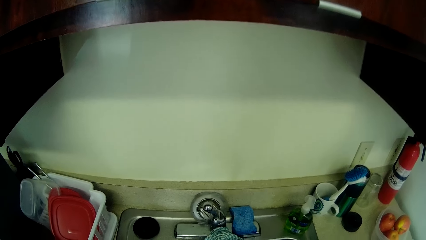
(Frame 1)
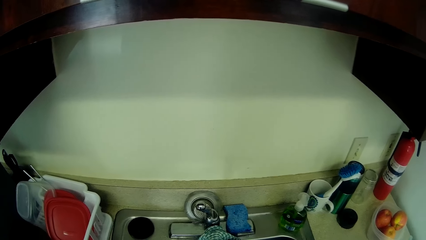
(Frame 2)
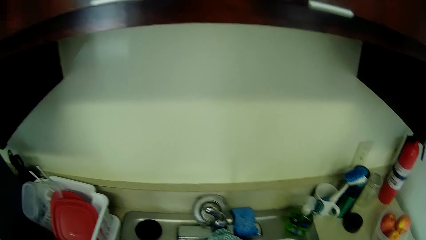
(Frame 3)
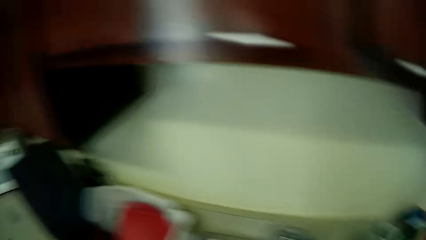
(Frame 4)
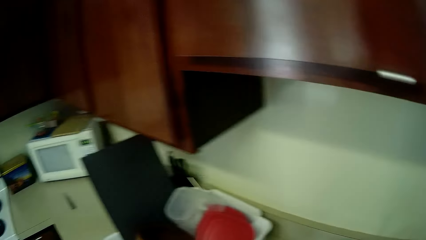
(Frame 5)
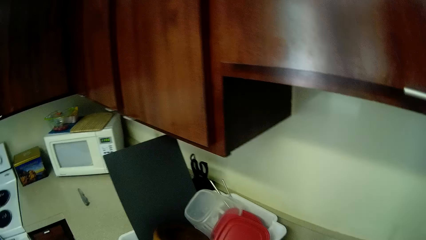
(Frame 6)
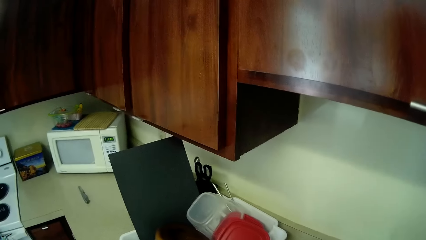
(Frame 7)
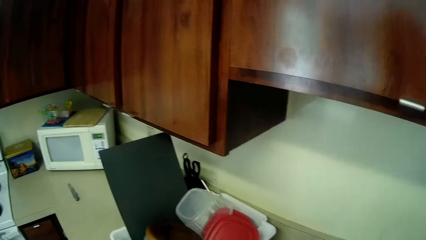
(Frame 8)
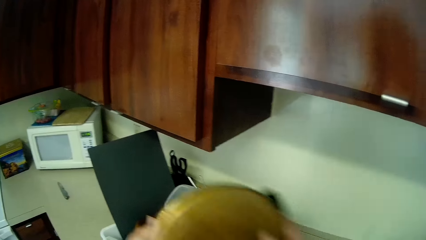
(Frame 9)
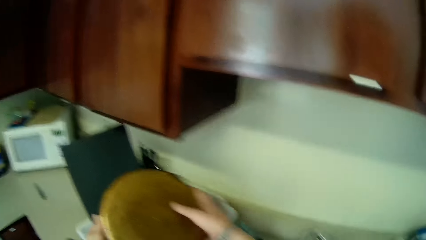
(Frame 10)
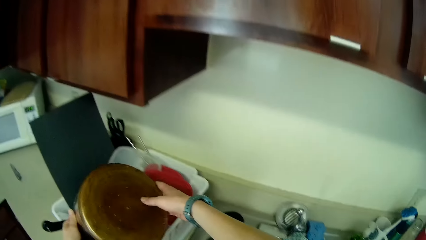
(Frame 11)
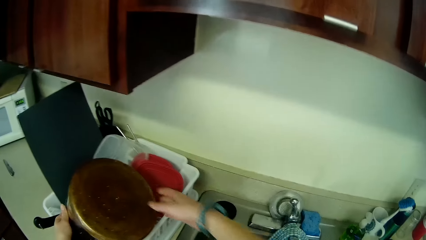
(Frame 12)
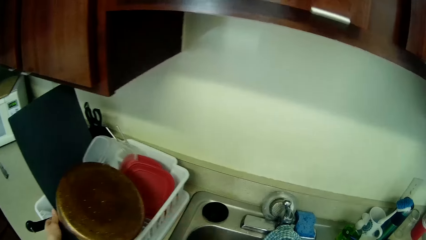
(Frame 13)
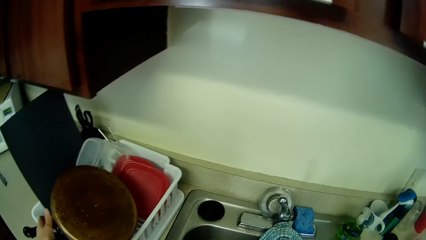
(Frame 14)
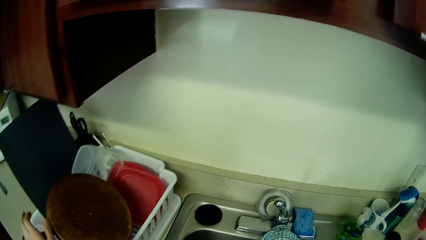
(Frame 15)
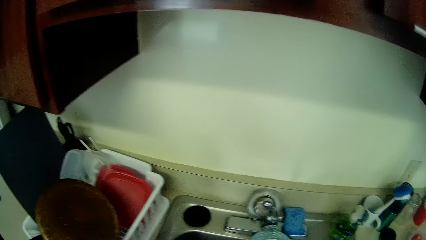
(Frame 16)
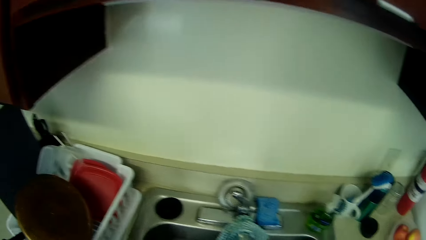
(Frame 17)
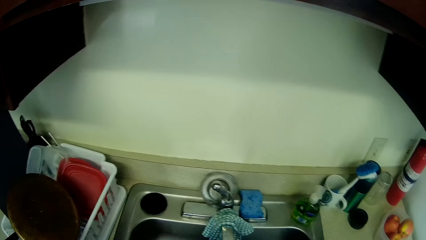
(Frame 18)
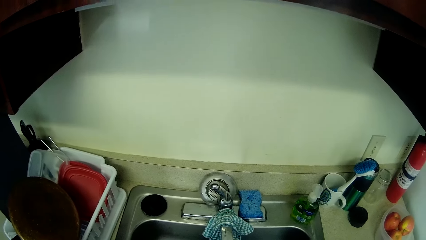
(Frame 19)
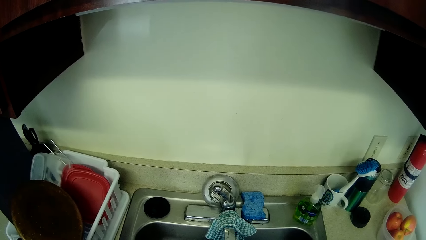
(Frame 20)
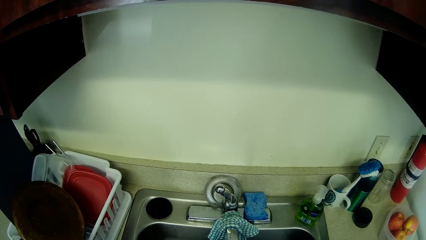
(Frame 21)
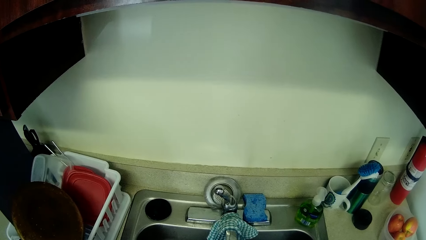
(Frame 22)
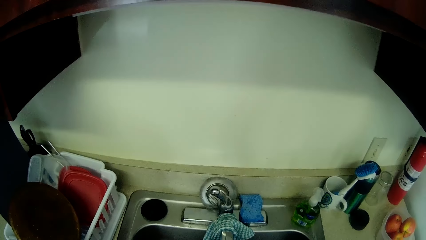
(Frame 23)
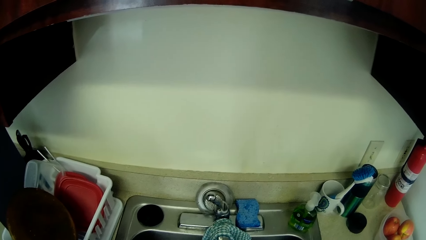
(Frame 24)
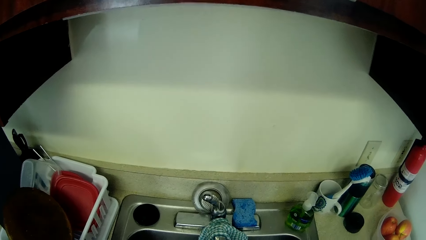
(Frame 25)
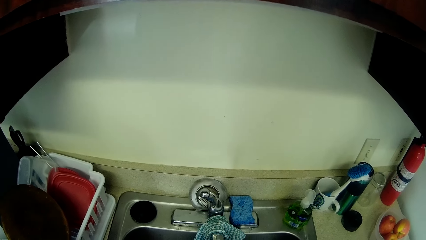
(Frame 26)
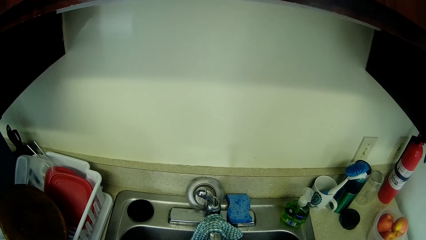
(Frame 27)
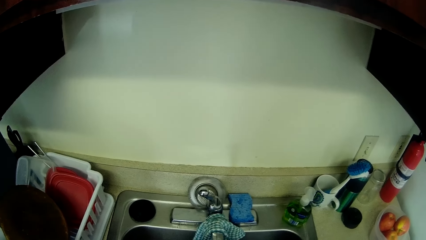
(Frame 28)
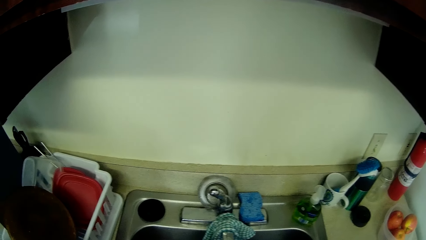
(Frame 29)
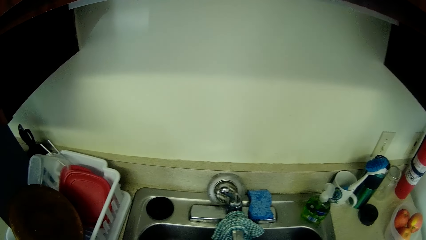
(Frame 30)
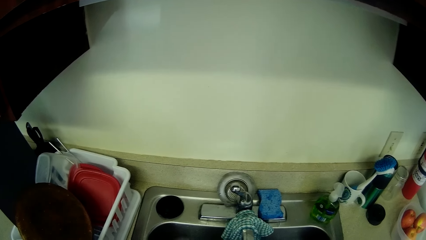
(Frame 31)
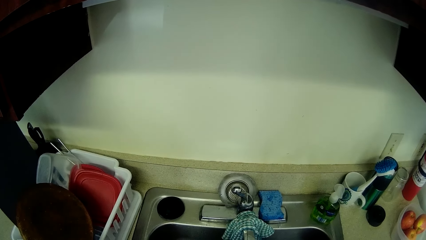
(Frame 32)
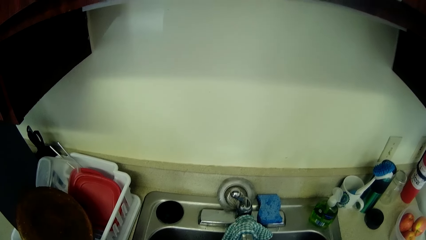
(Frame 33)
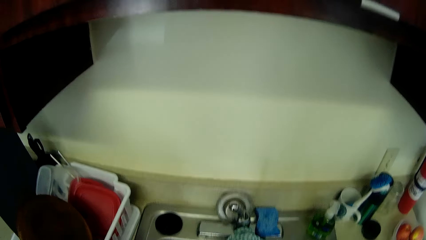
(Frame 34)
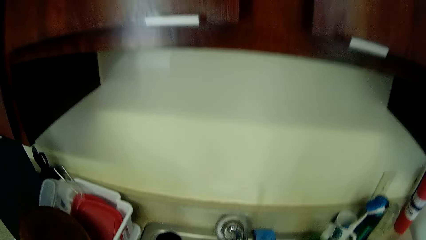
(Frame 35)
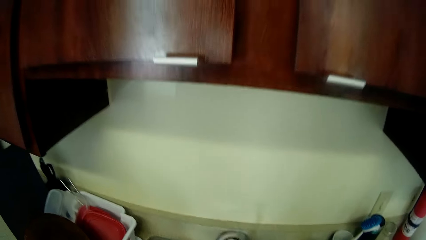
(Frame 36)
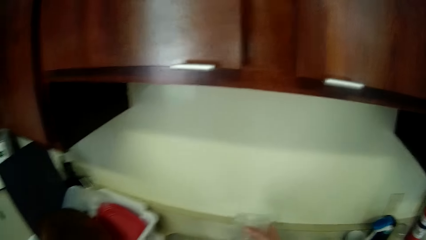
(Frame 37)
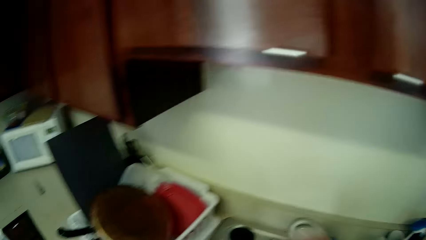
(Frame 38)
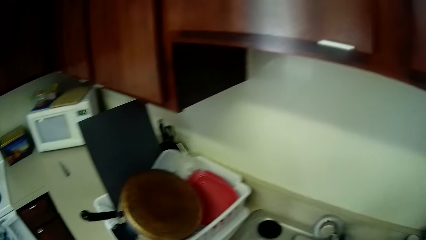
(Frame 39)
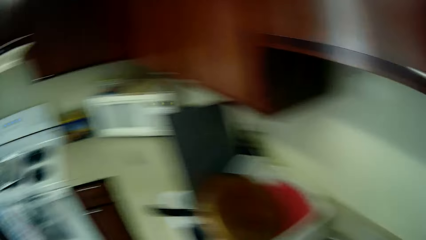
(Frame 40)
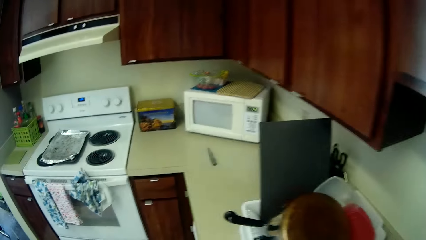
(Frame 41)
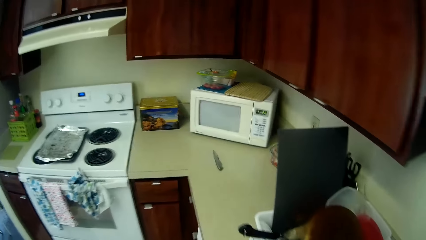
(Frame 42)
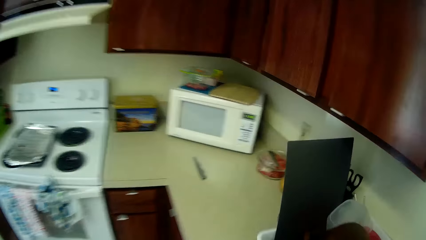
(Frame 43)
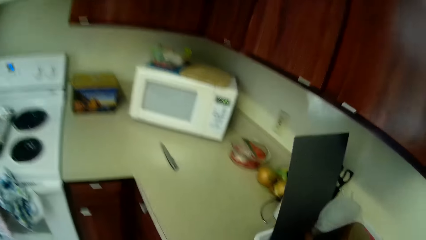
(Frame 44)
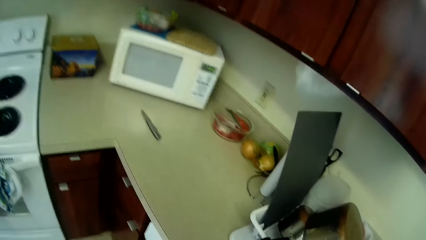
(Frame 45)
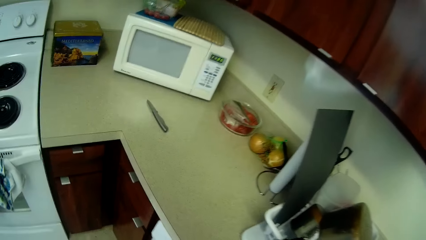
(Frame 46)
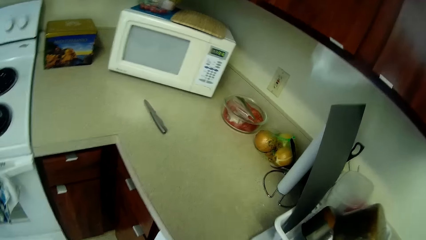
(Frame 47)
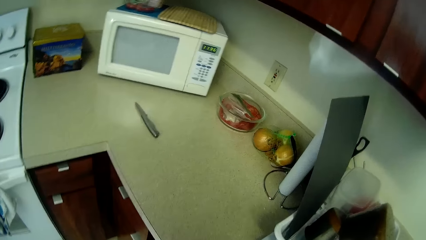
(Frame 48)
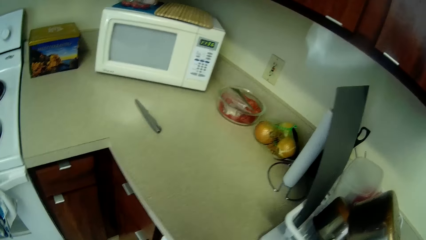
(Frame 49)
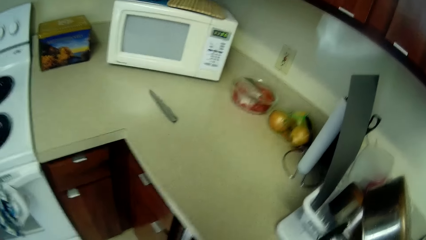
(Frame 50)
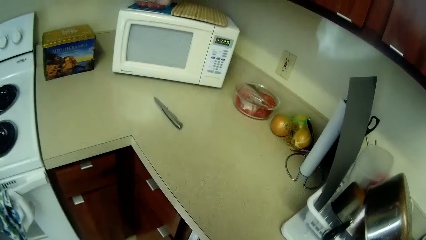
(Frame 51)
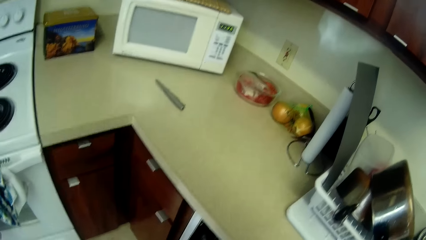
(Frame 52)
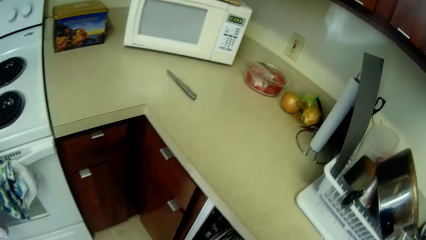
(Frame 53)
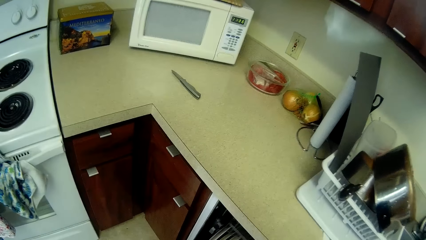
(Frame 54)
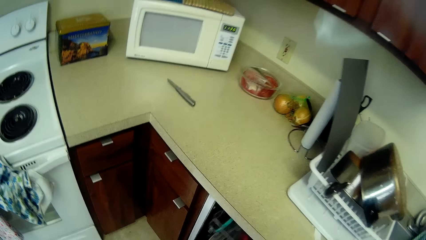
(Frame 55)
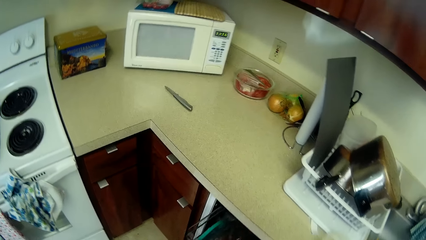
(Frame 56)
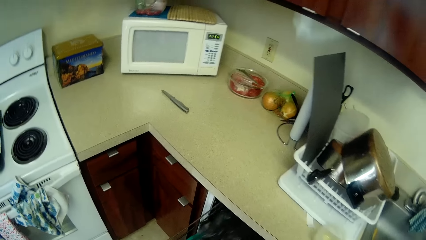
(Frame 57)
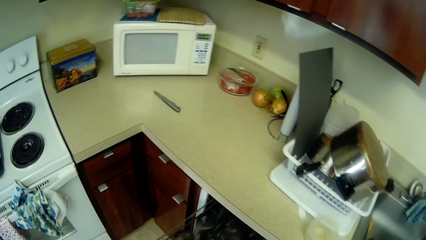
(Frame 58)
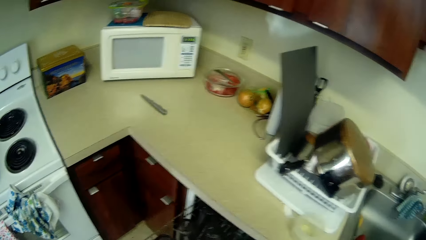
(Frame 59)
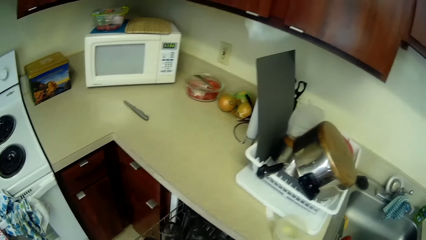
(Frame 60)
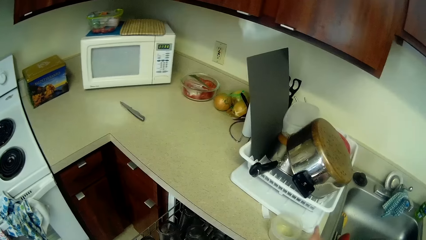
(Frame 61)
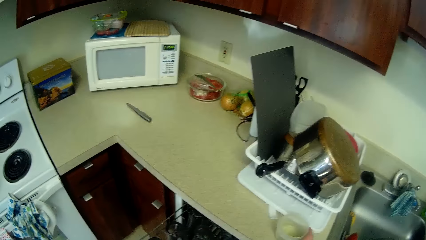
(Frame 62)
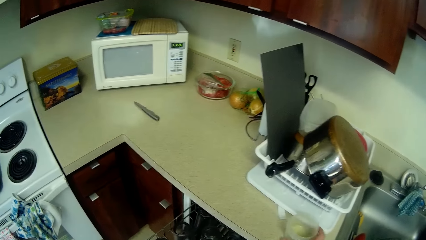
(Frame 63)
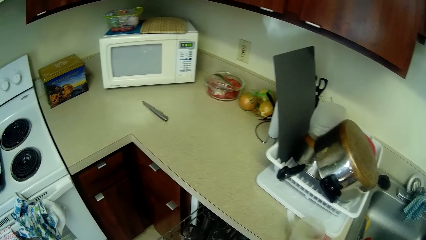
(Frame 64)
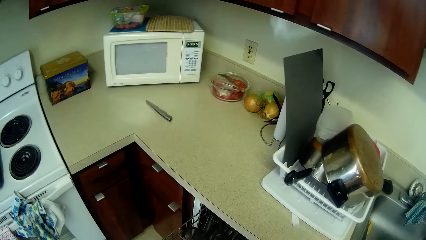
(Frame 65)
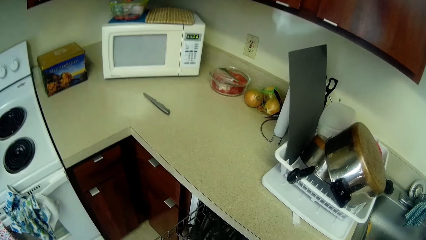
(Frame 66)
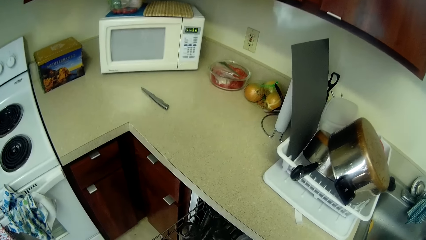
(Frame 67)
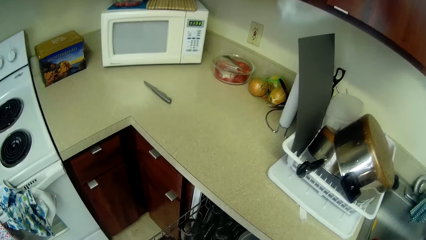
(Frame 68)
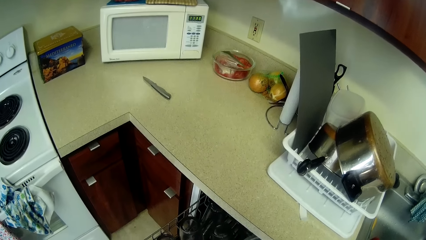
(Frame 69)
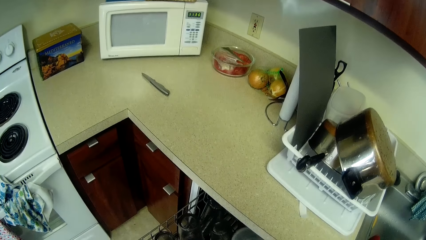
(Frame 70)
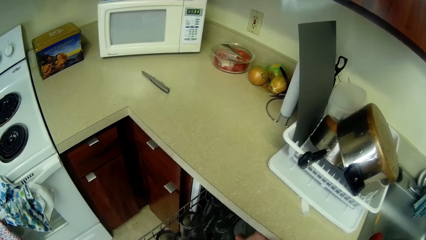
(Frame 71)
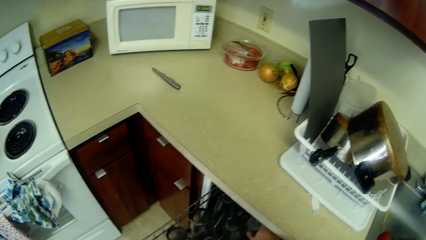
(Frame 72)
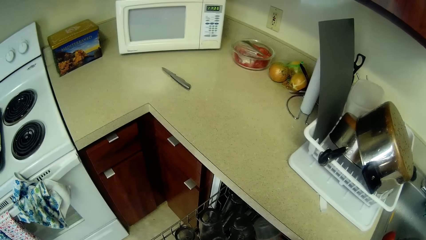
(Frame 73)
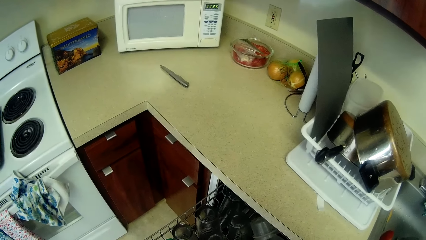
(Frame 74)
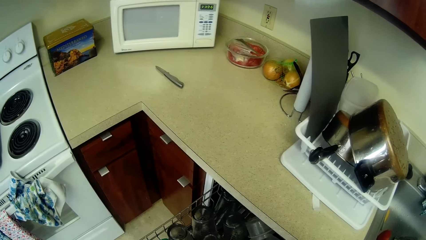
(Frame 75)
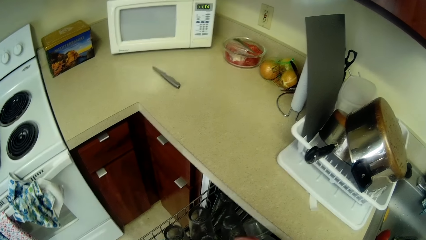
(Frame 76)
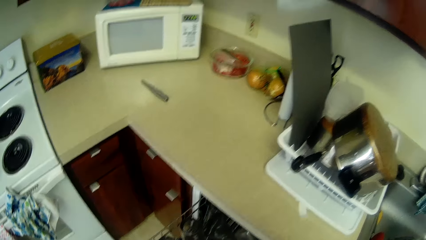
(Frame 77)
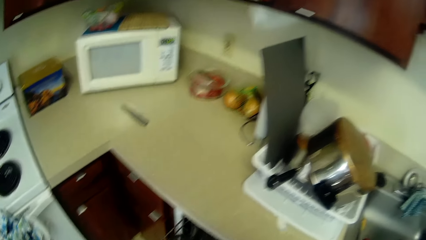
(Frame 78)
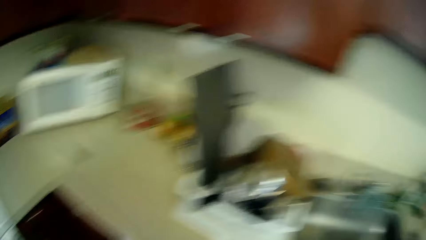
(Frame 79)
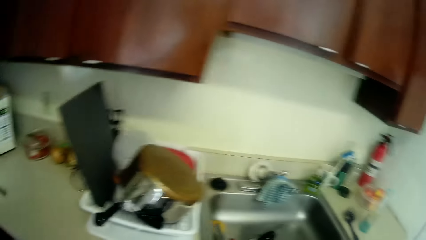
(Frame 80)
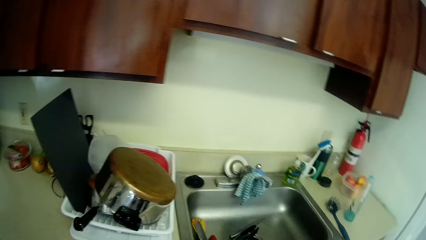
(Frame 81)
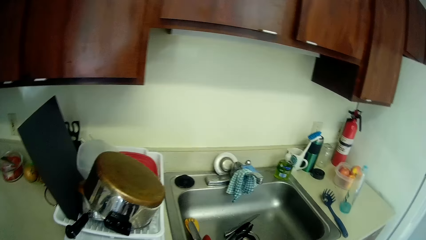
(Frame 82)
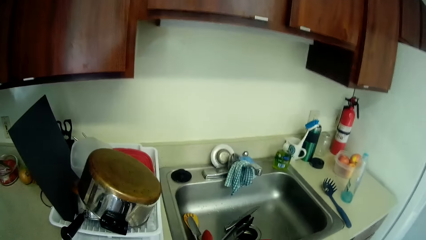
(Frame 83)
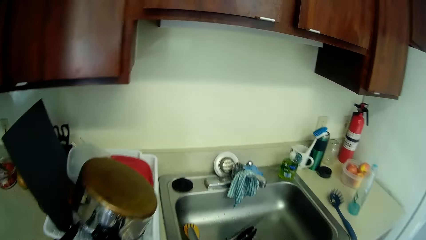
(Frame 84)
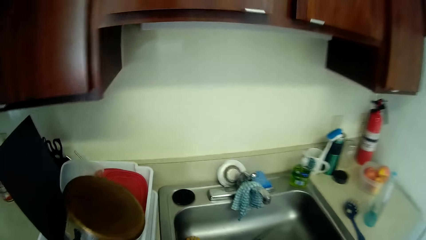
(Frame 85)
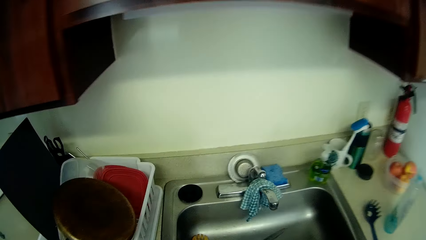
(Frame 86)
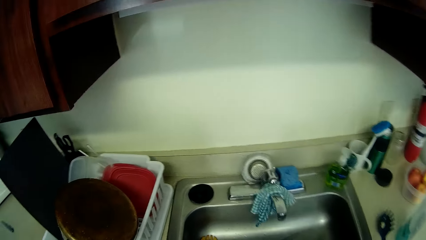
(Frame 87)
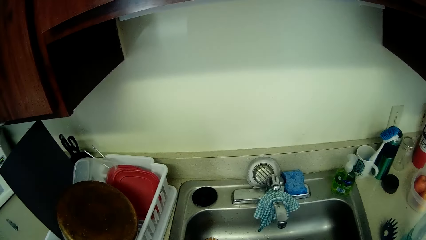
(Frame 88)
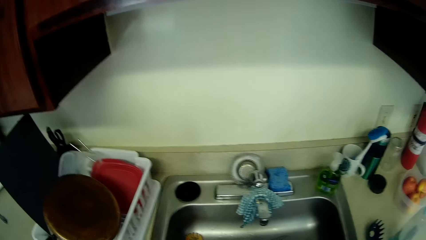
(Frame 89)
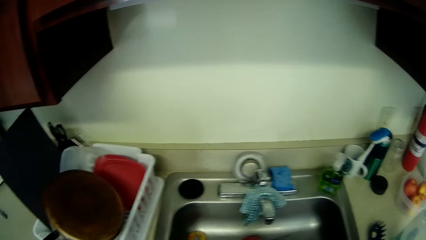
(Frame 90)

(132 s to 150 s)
The camera wearer drops the pot into a basket on the kitchen counter with both hands. She drags a rack of plates from the dishwasher with her left hand.
